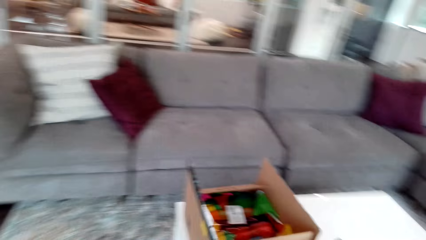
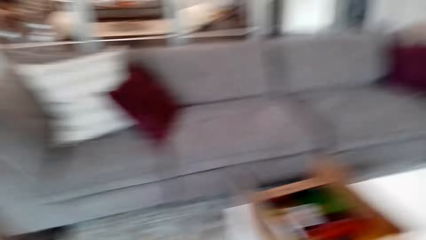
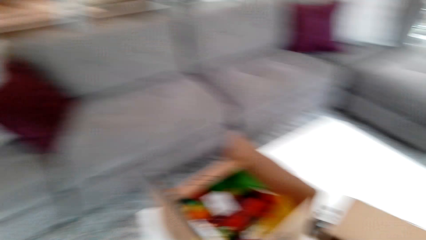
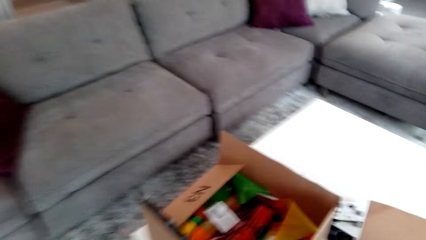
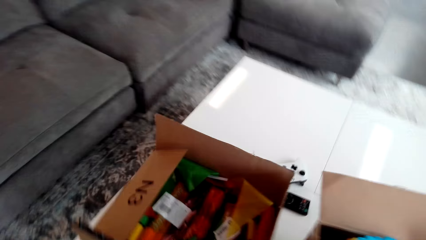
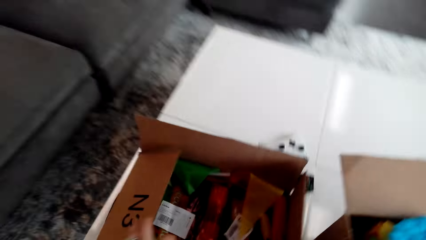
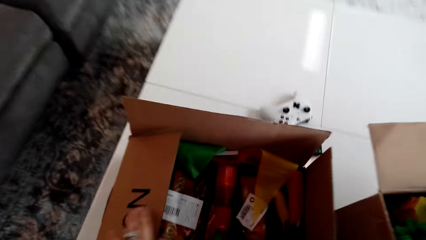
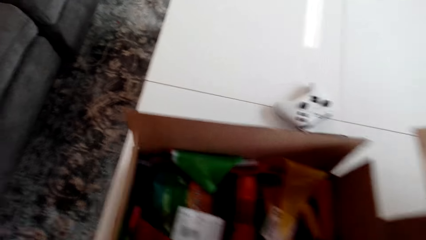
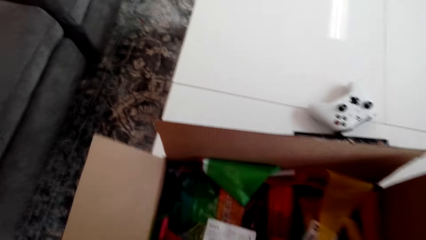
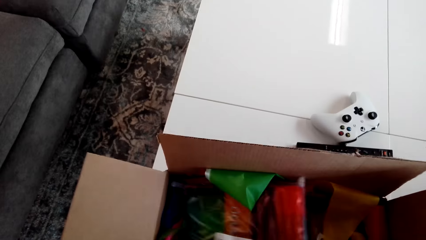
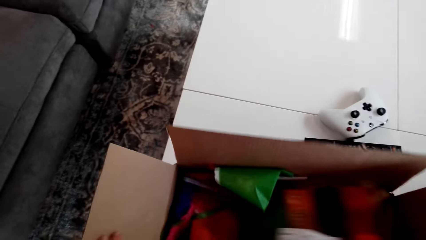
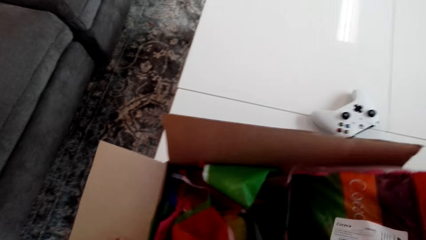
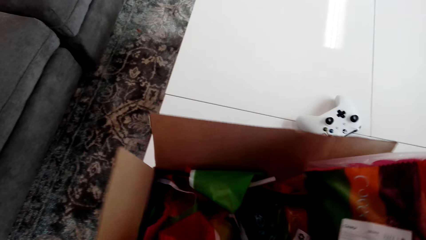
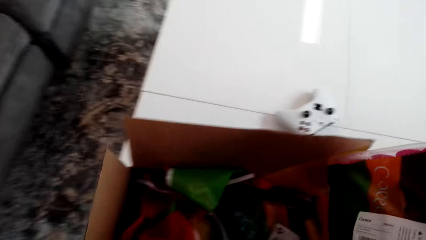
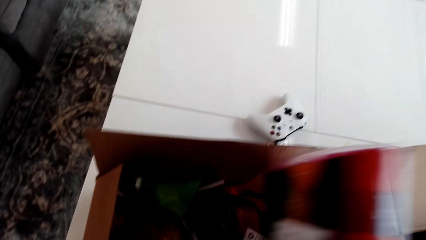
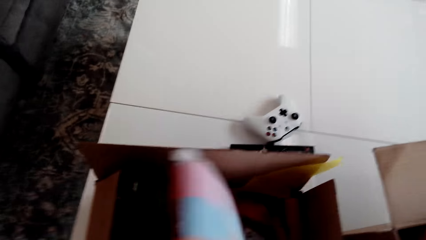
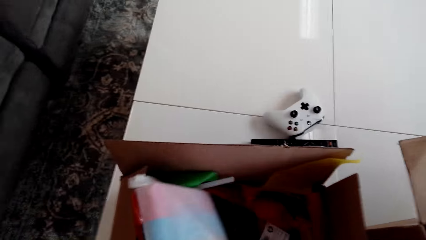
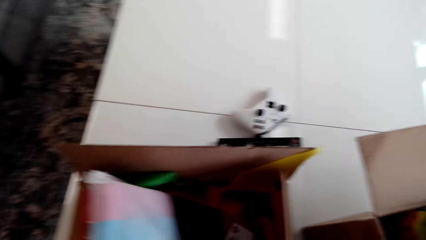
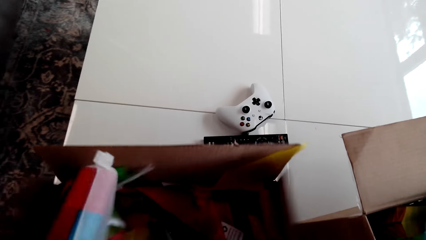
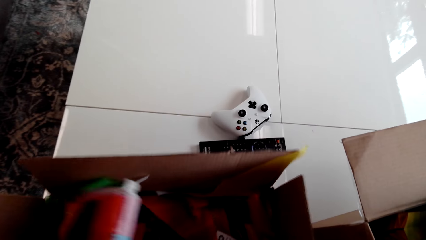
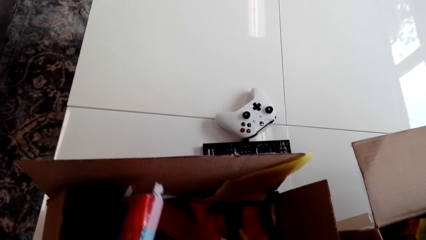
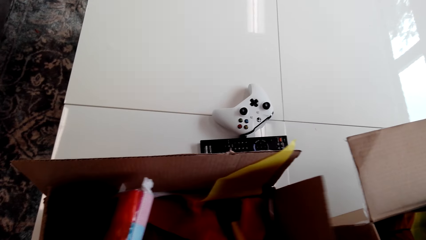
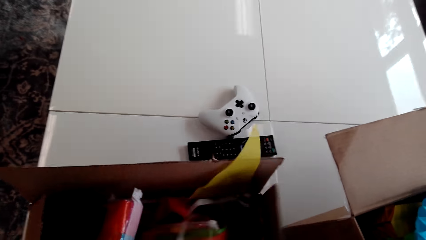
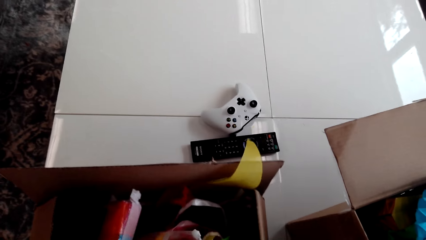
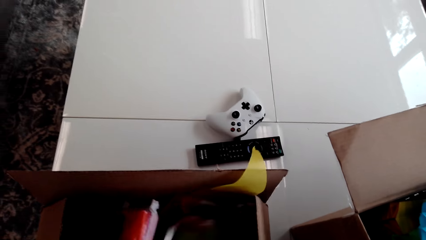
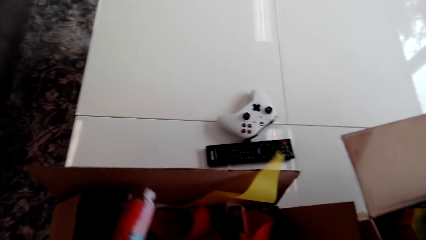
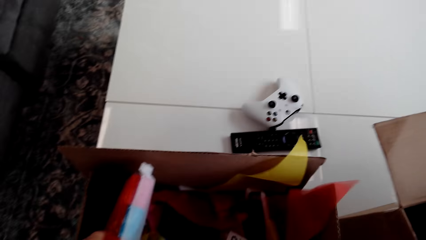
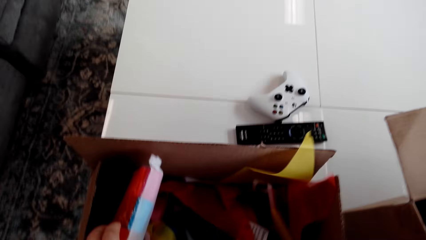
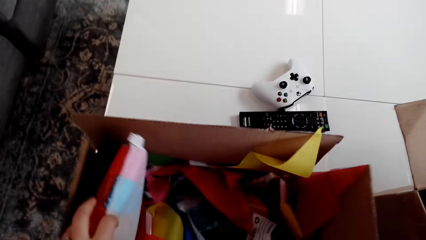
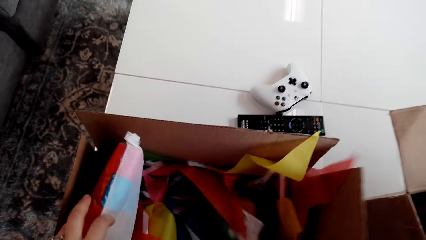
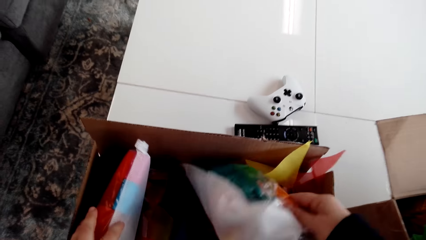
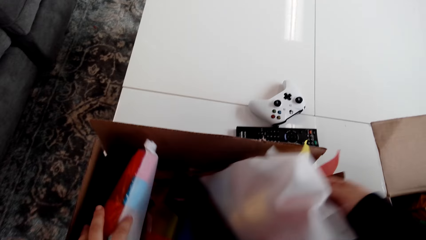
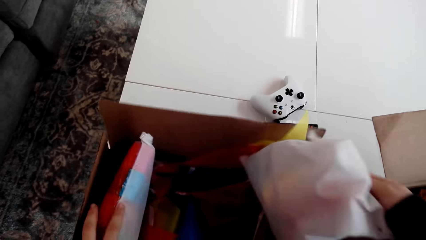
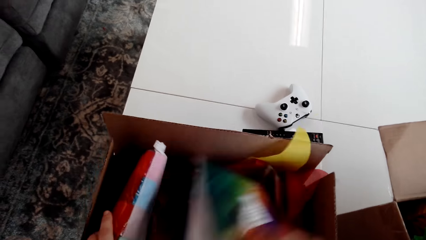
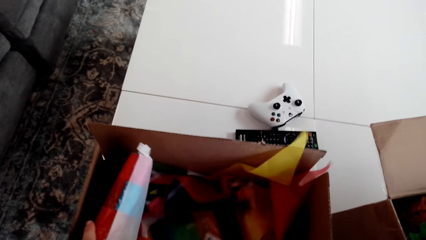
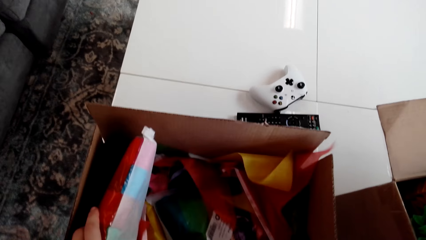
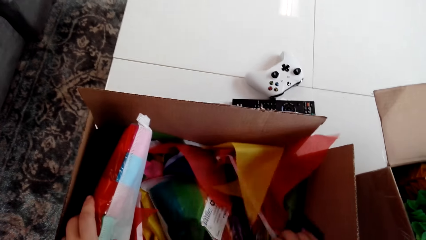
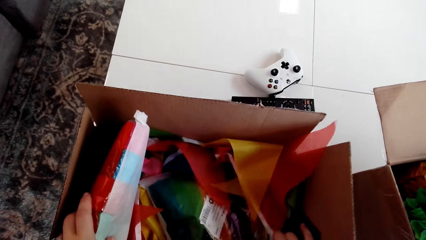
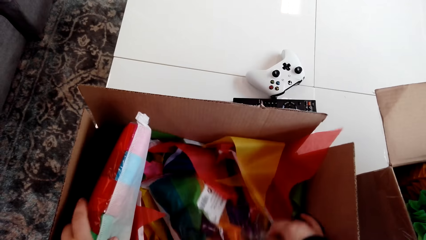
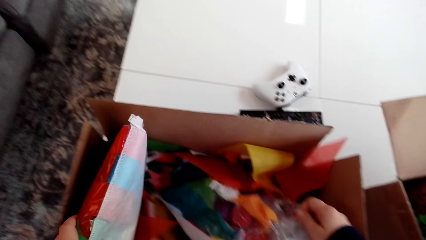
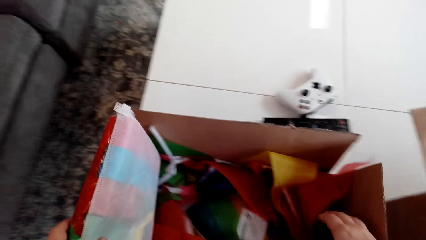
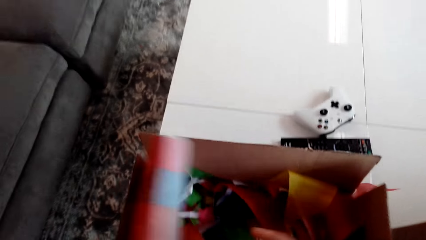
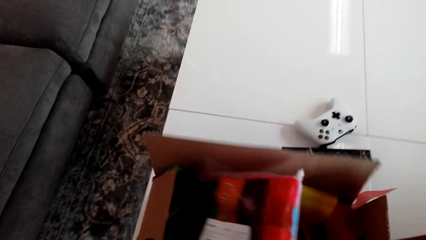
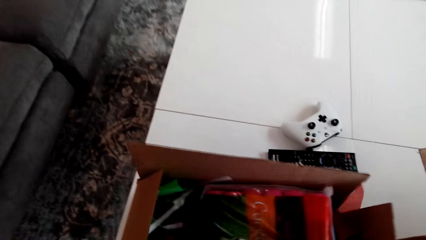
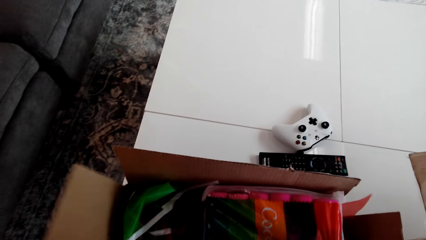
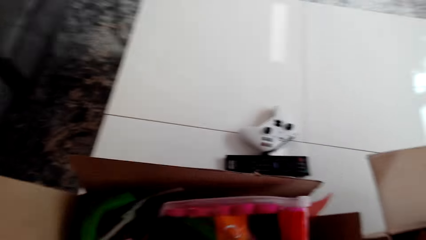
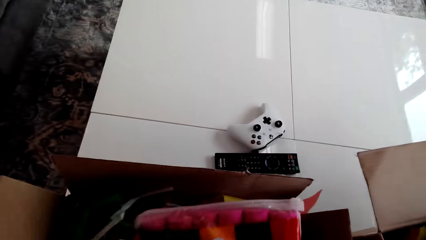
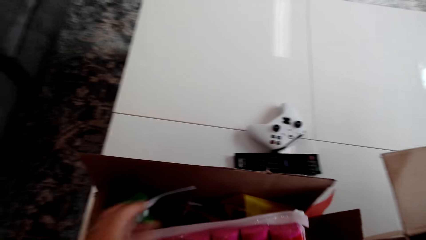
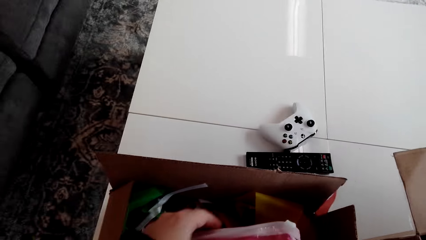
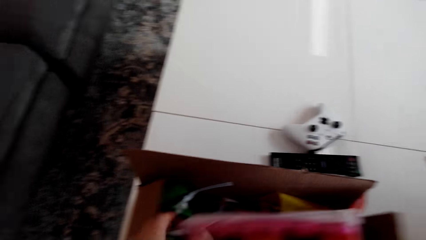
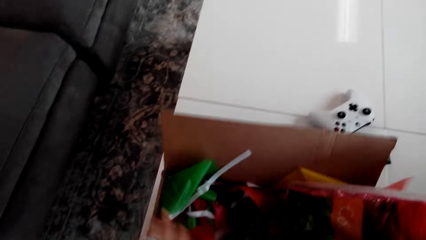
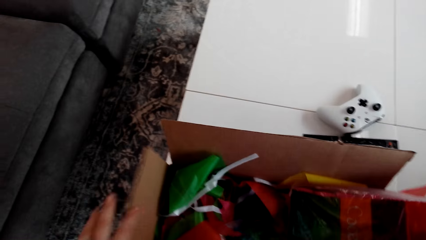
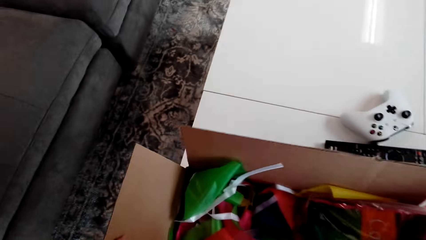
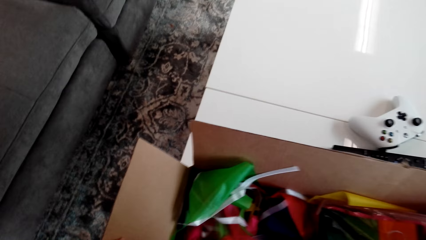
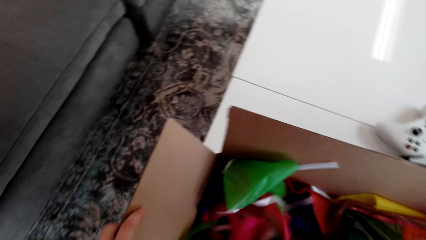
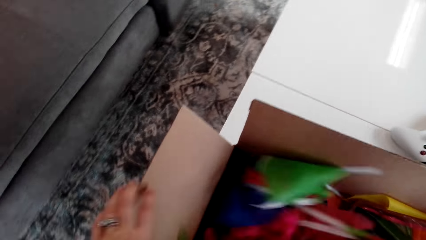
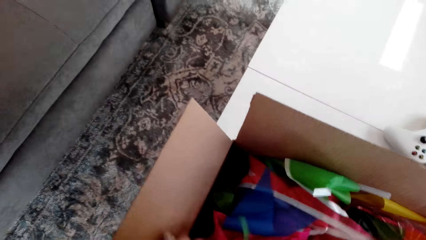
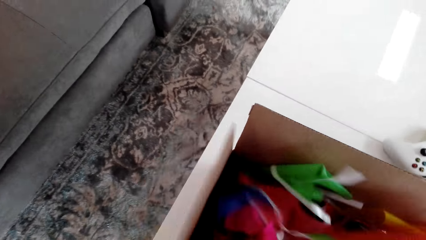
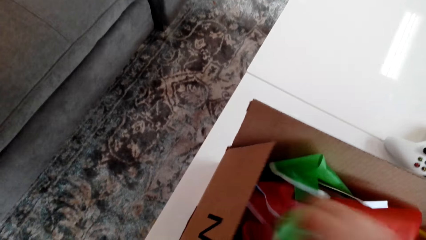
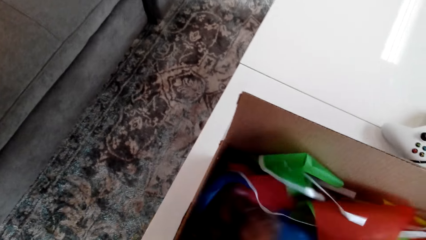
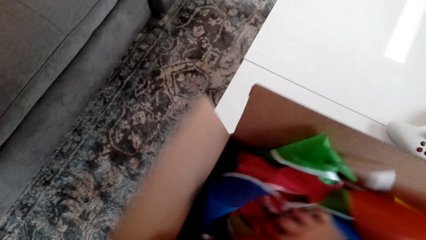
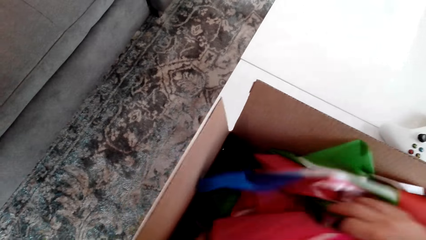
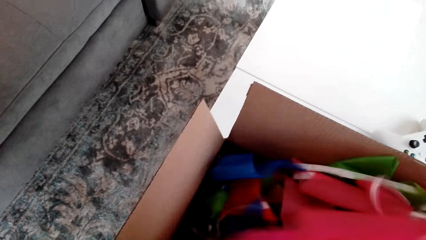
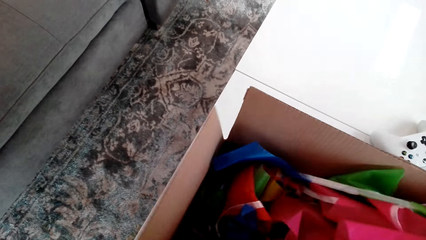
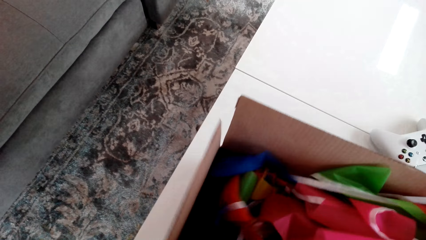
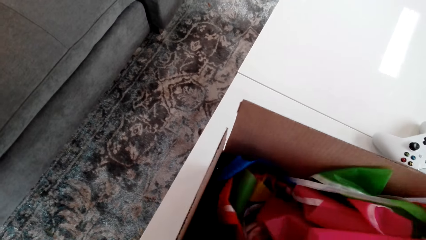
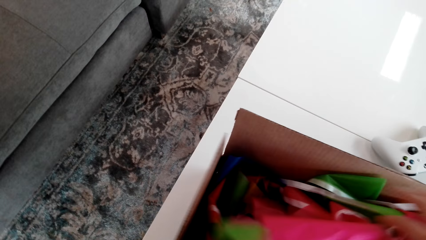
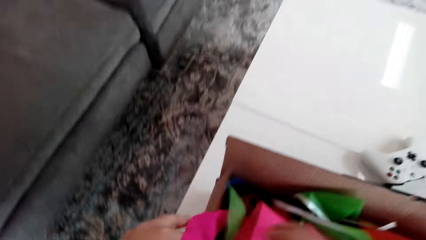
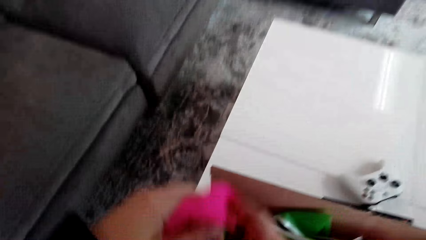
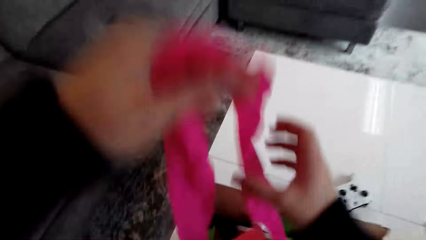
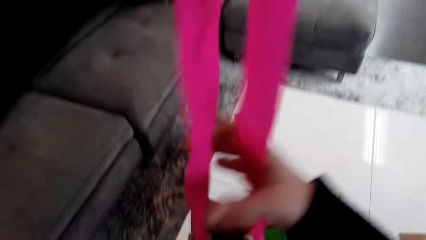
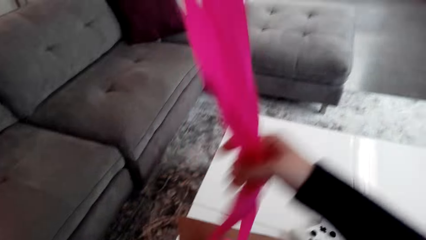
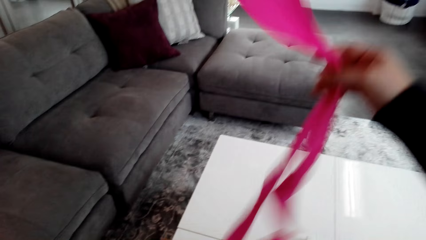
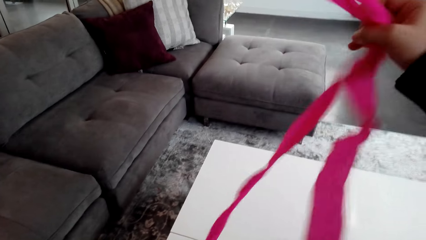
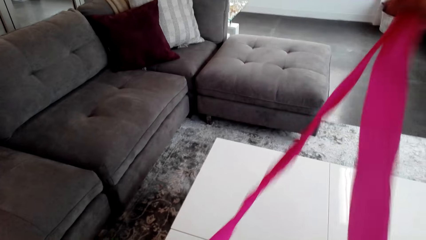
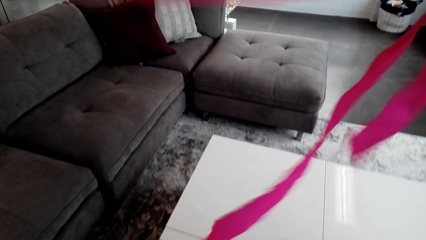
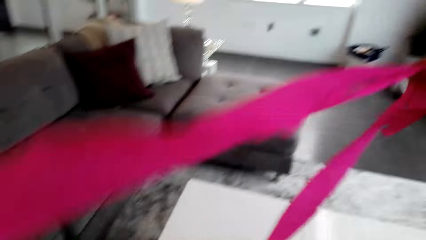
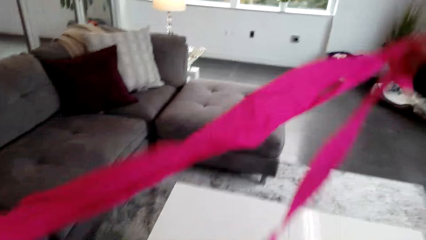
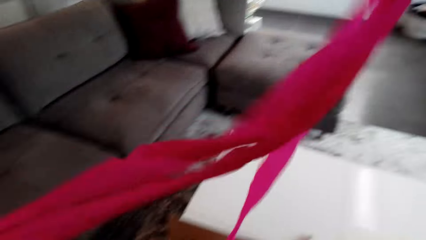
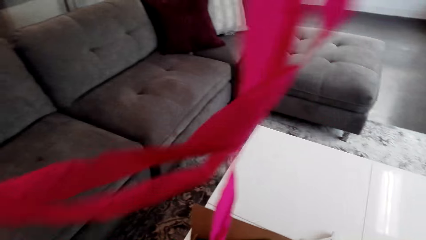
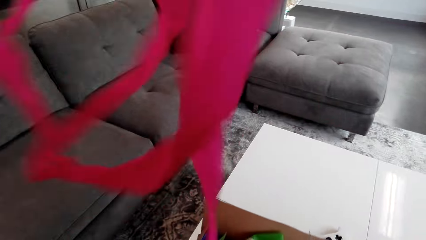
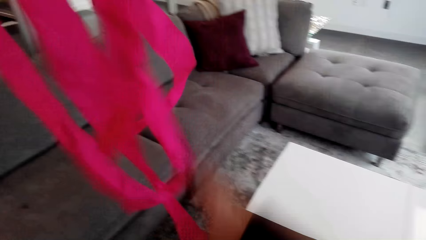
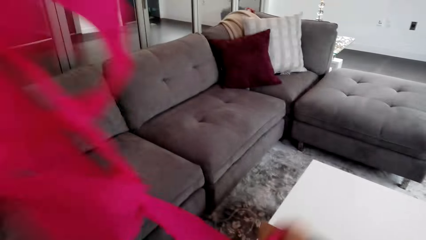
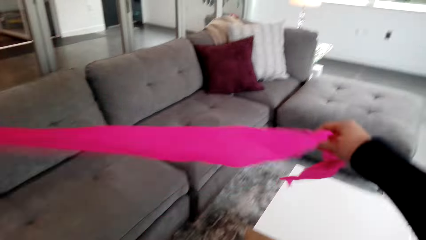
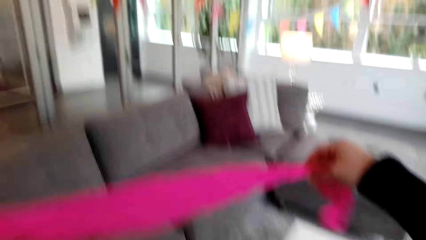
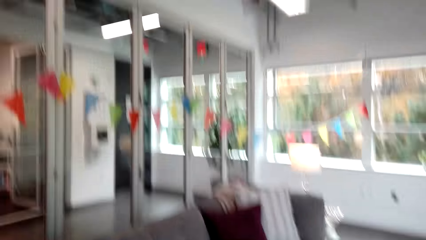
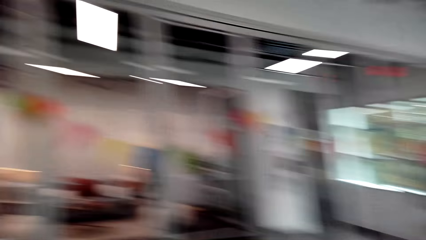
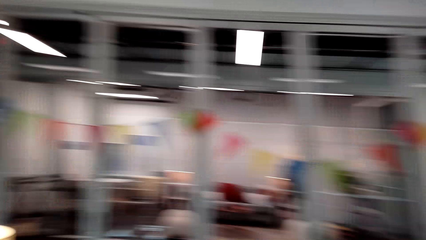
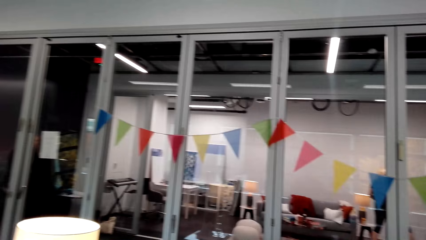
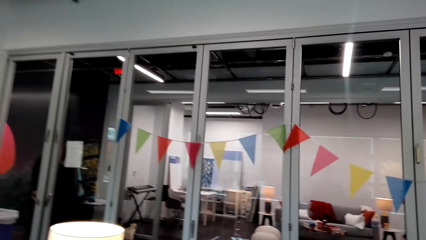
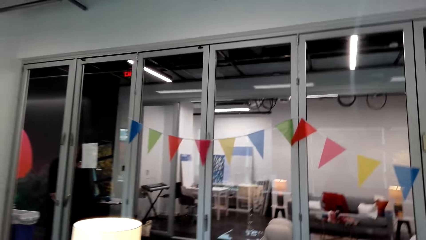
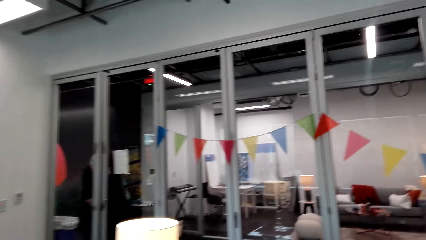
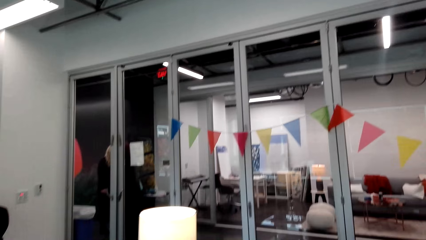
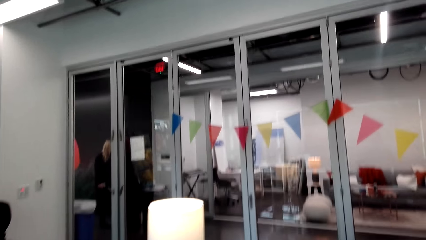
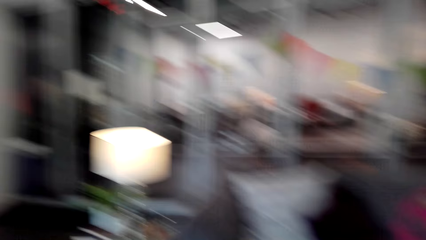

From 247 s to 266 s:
The camera wearer holds the box. They pick a packet of ribbons from the box. They touch something in the box. They pick another flower. They pick a roll of ribbon. They stretch the ribbon.
